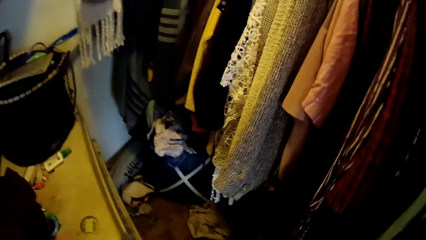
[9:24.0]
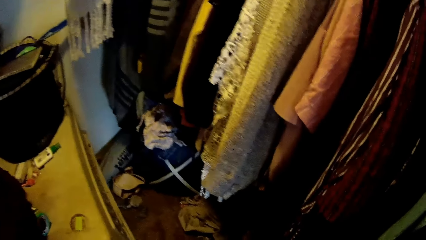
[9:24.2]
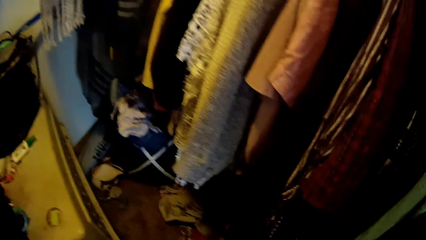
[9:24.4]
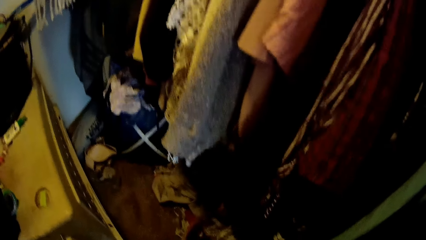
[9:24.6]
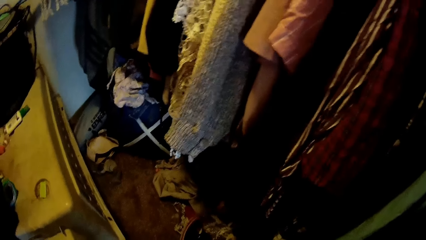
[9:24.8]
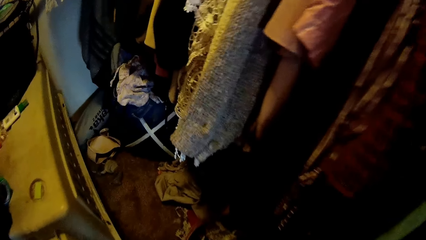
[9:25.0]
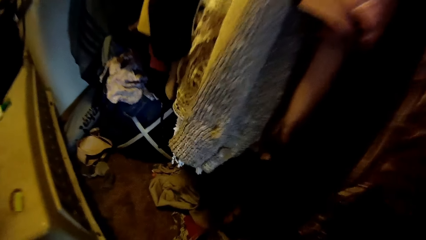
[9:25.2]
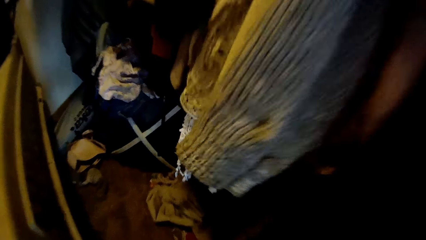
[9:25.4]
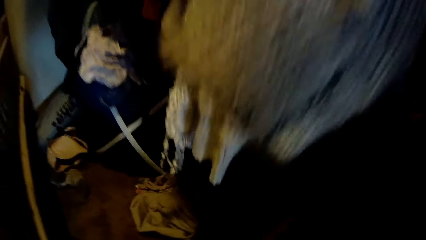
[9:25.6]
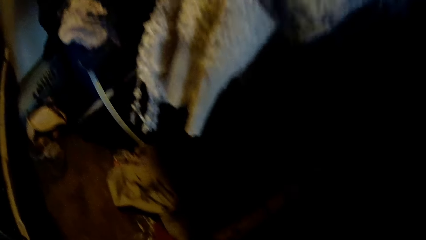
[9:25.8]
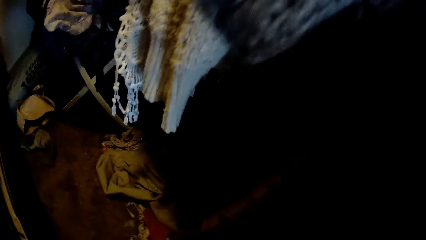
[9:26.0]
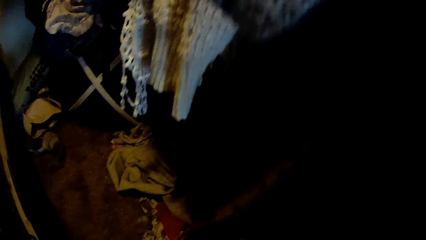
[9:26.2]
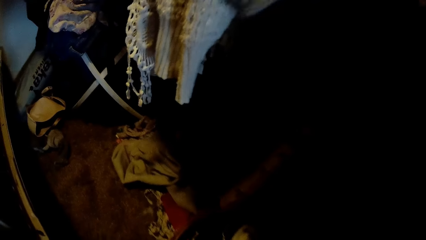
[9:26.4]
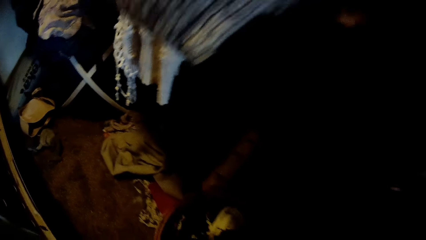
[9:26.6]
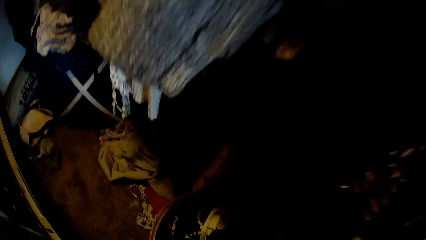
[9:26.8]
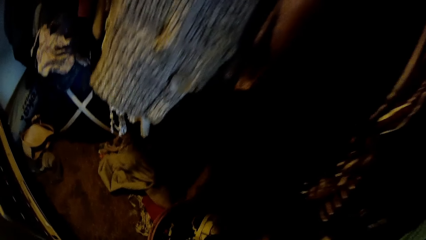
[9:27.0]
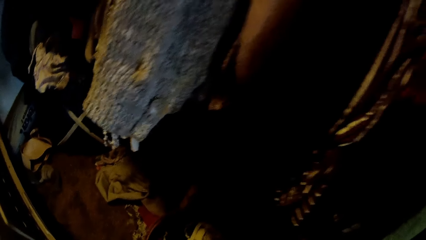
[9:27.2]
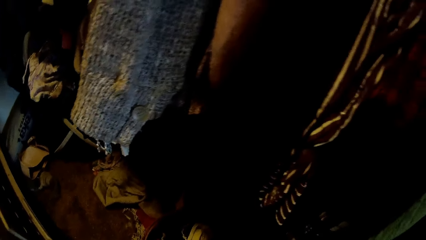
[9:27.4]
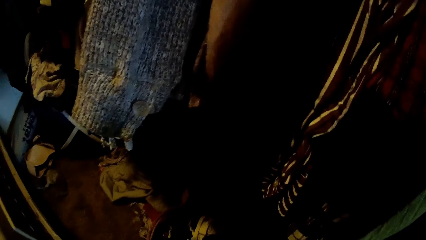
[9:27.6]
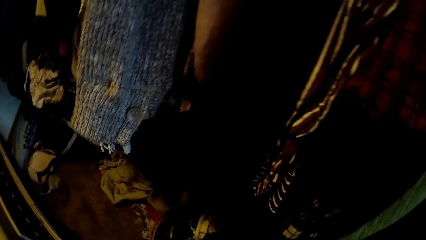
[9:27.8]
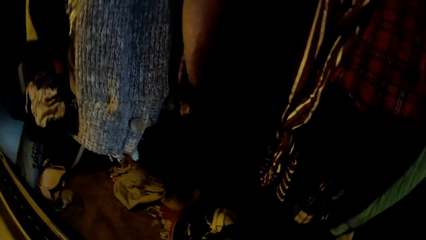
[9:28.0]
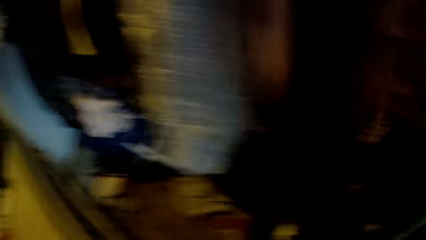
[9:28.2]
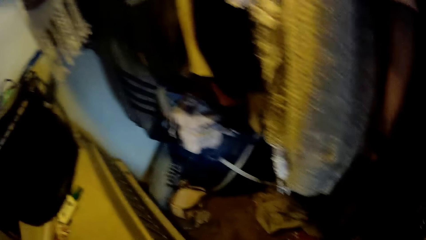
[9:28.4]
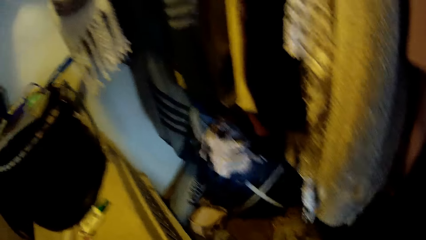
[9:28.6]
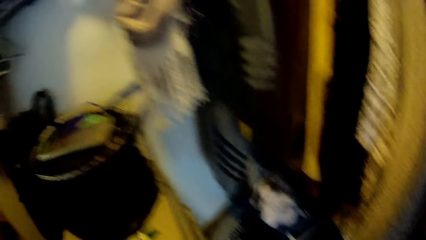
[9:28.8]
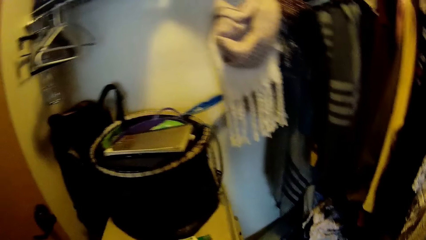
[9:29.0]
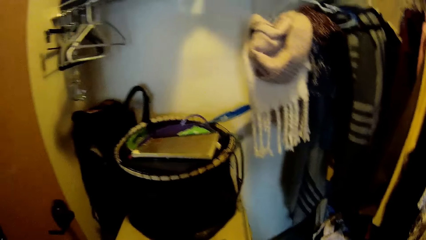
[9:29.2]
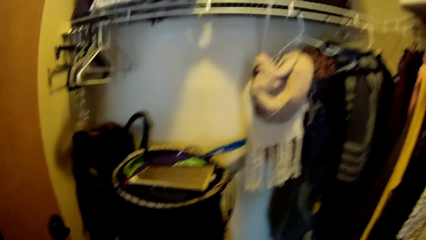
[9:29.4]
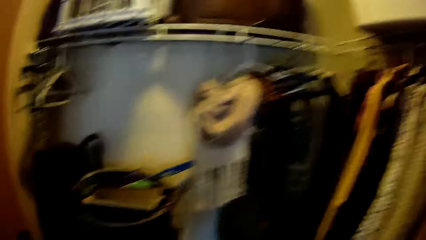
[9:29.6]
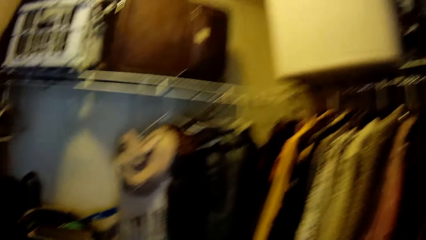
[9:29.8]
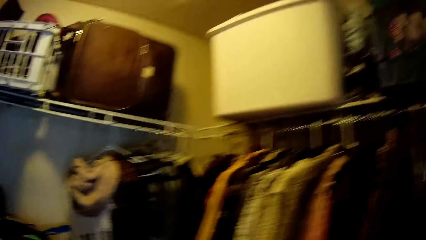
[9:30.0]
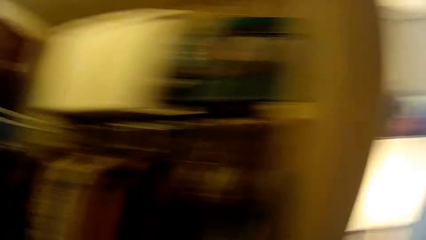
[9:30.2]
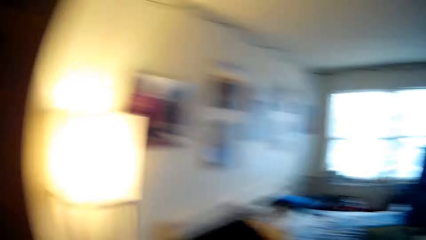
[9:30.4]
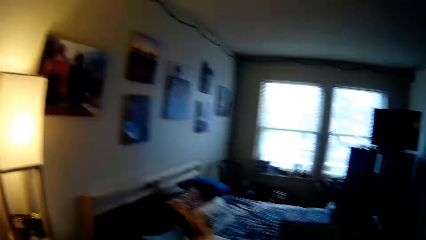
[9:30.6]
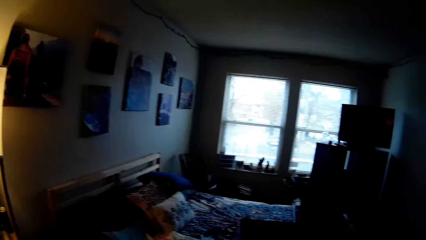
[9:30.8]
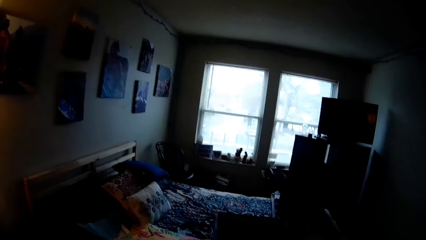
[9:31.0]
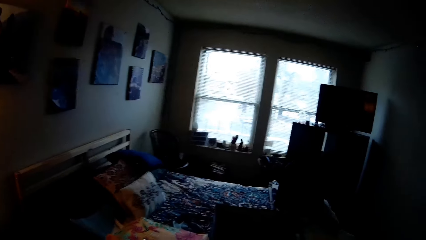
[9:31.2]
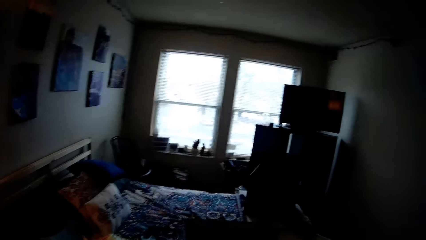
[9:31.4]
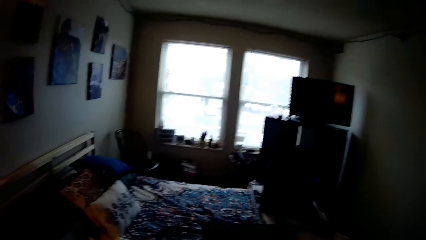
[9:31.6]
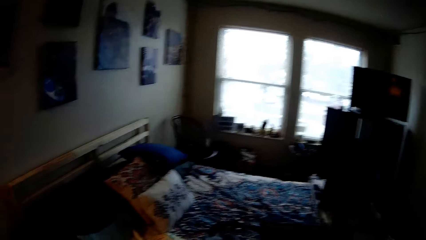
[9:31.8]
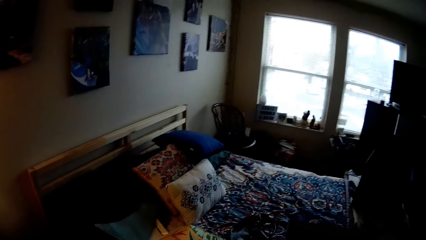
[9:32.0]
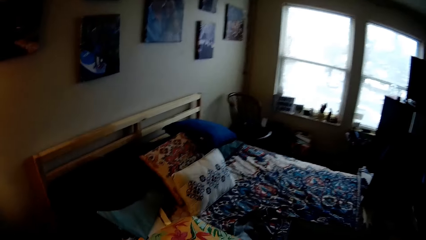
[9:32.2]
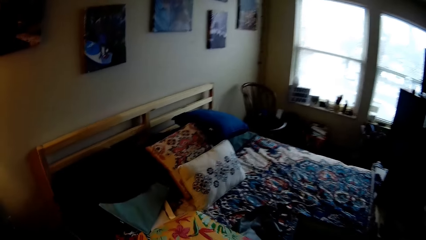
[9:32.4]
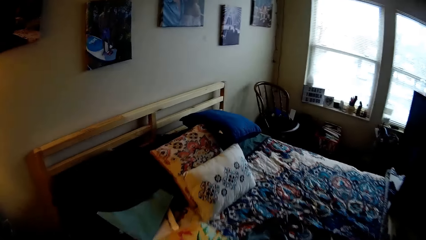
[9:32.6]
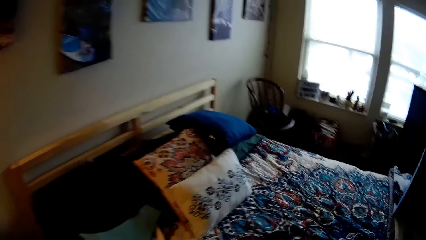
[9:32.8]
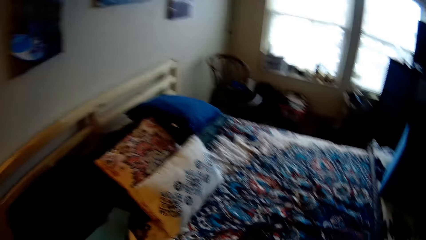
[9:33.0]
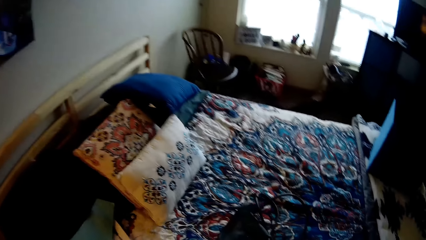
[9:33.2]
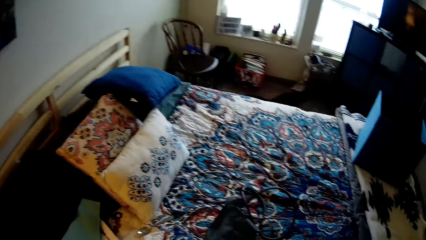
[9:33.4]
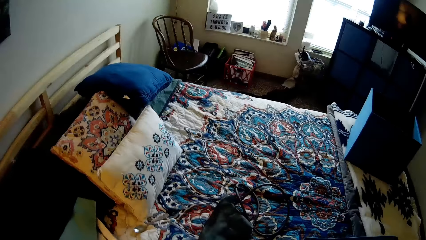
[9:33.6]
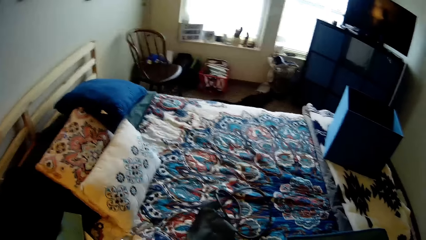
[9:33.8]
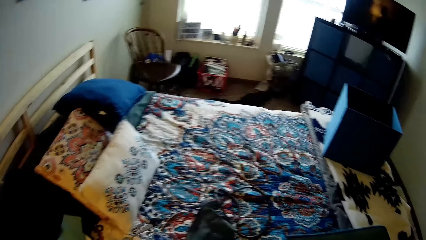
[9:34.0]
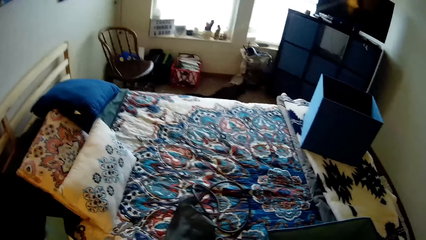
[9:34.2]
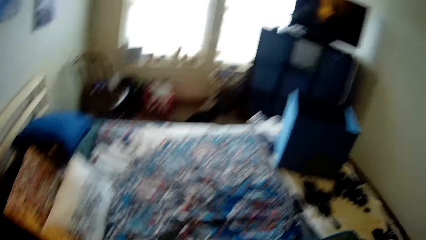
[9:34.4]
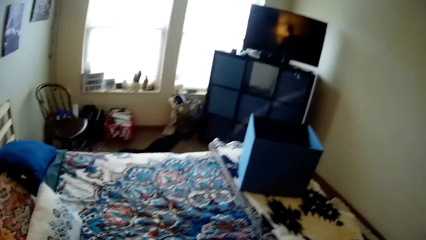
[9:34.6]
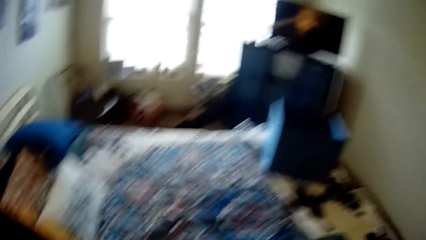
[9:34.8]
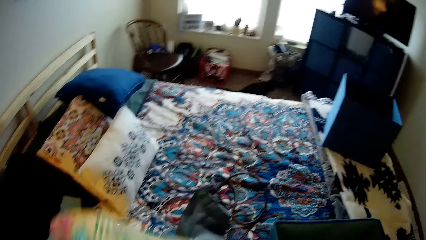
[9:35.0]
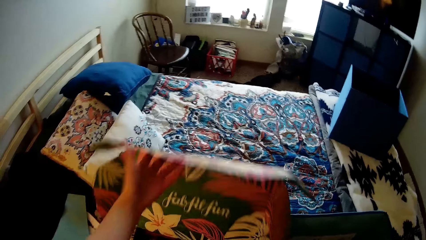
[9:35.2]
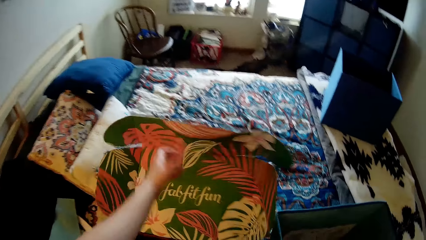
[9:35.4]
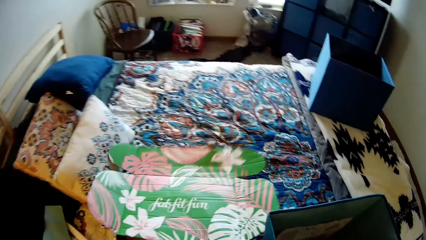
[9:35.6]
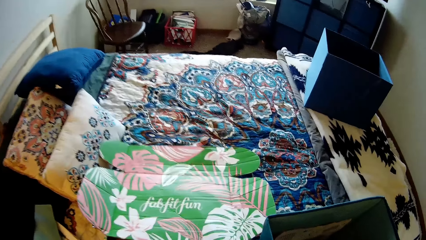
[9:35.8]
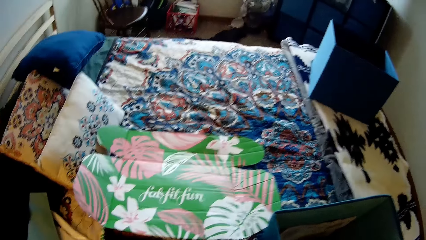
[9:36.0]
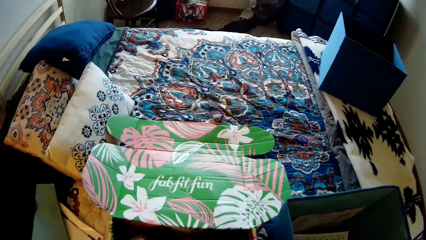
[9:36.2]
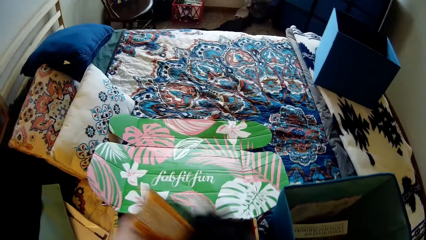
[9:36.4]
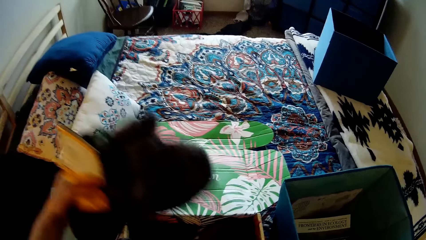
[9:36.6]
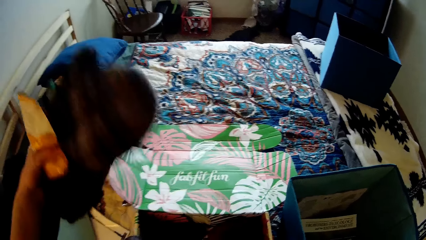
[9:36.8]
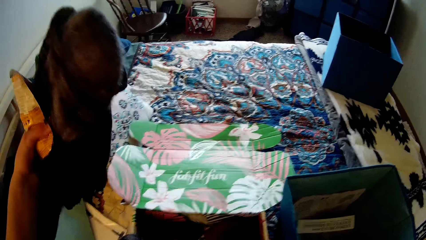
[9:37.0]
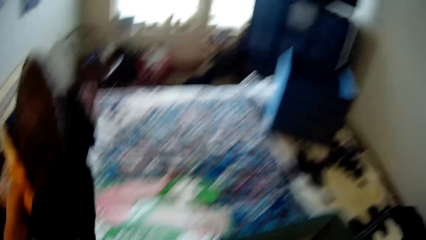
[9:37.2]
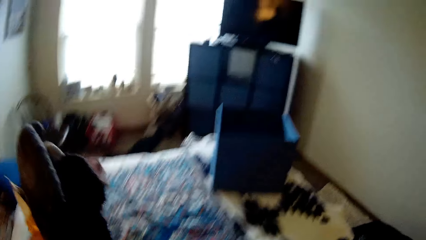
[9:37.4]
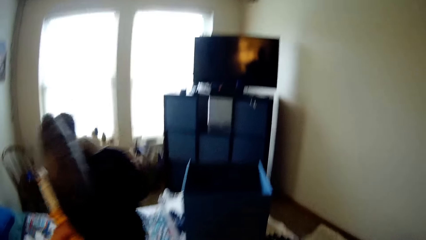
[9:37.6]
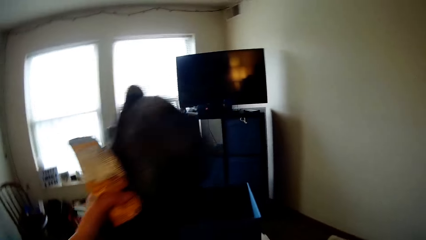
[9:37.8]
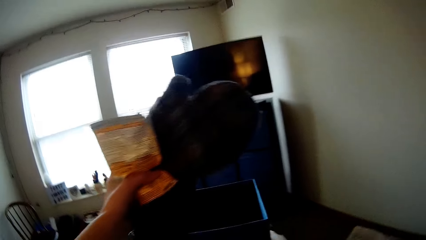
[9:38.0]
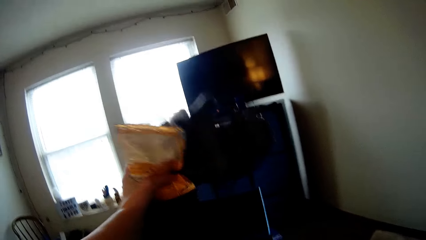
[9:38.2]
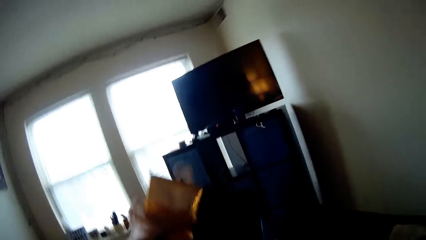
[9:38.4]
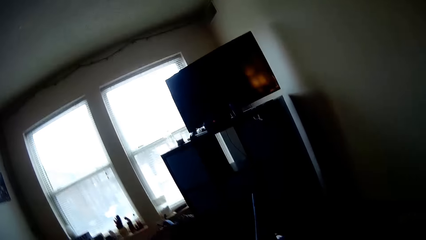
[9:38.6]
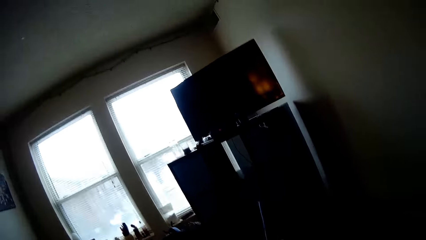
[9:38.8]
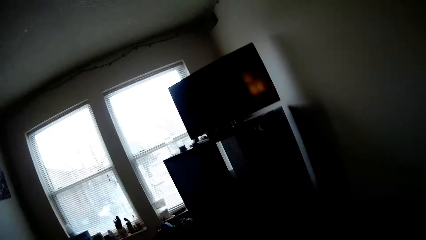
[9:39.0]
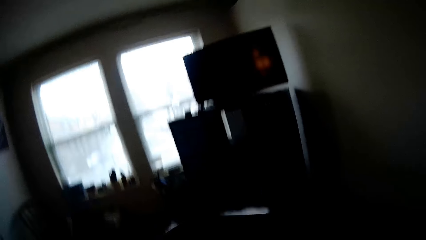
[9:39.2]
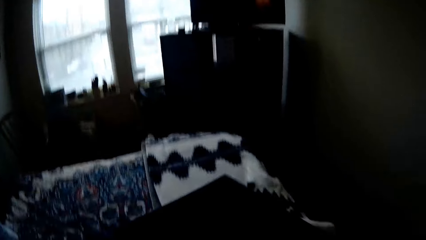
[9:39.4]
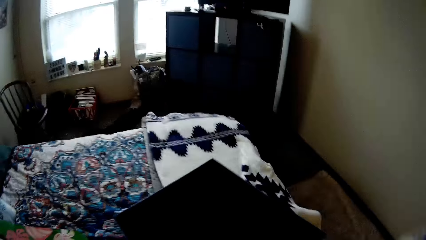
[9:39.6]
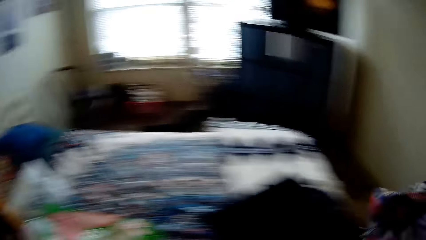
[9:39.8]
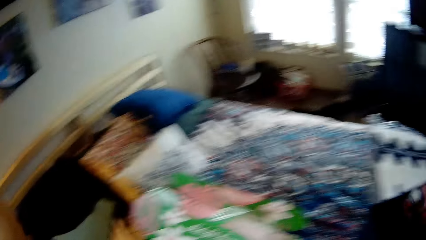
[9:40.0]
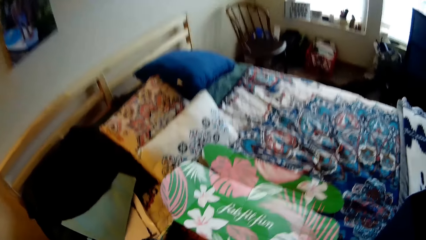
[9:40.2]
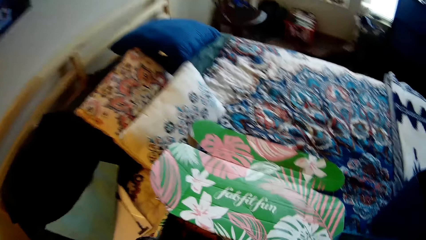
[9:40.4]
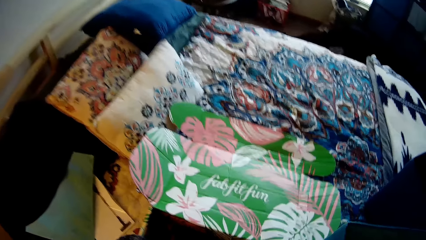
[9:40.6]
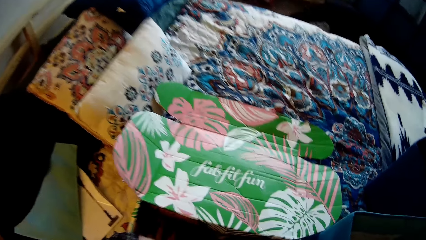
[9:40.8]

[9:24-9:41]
The camera wearer looks in the closet. She walks around. She throws a spoon on the bed with her left hand. She opens a box on the bed with her left hand. She picks up a cloth from the box with her left hand. She throws the cloth in a blue laundry box on the bed with her left hand.
